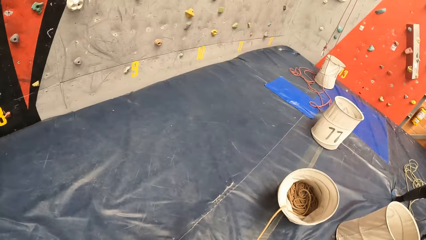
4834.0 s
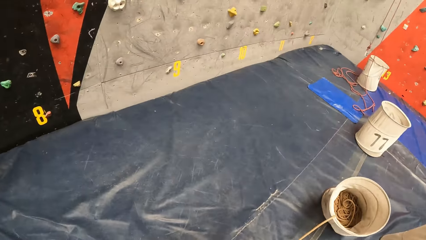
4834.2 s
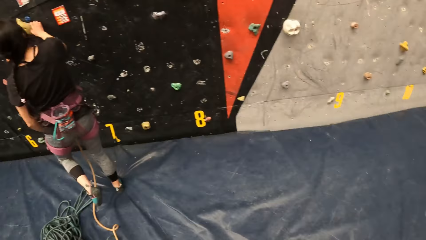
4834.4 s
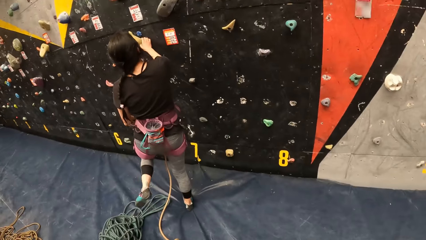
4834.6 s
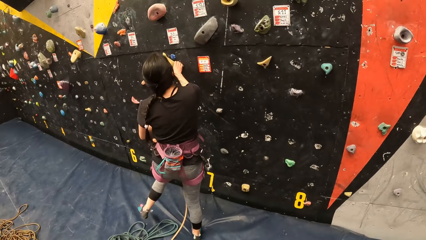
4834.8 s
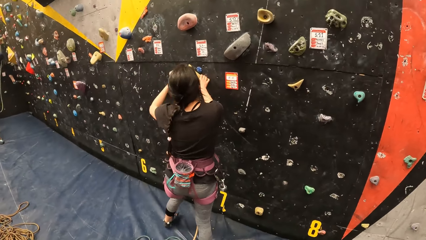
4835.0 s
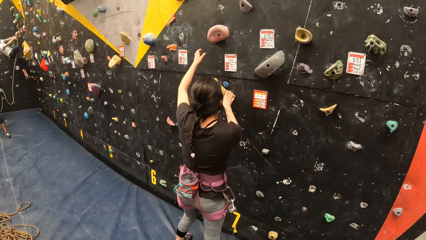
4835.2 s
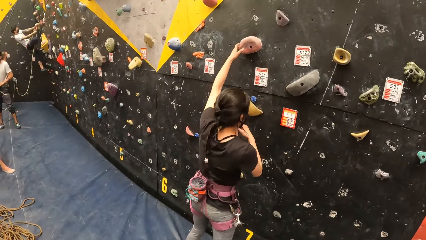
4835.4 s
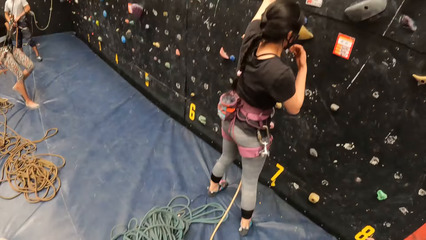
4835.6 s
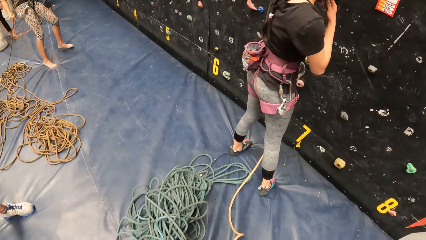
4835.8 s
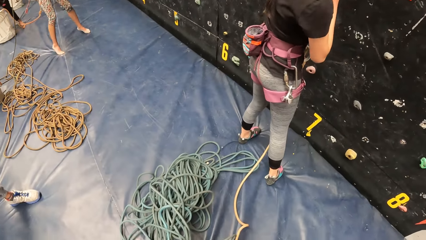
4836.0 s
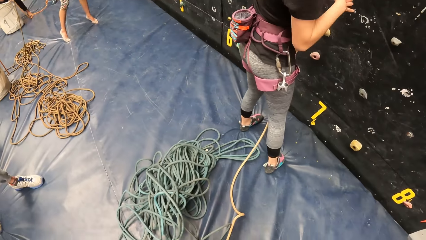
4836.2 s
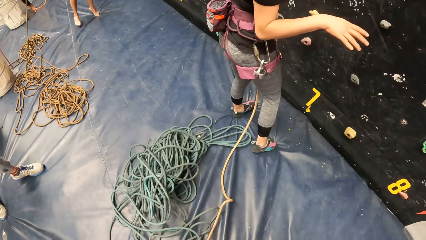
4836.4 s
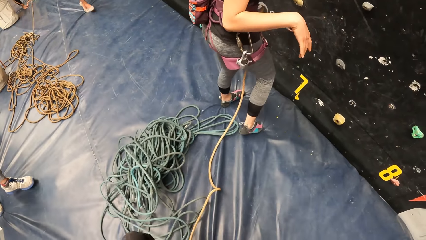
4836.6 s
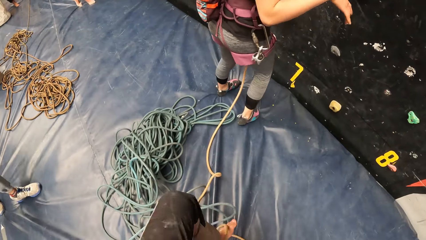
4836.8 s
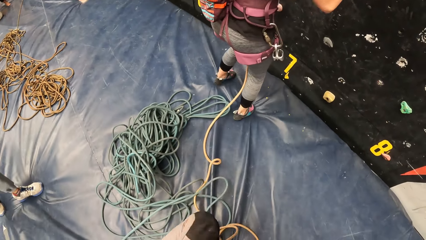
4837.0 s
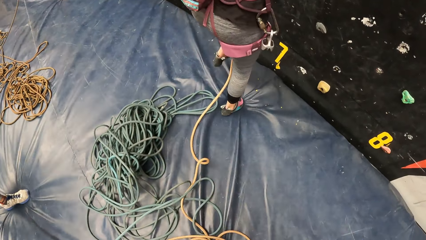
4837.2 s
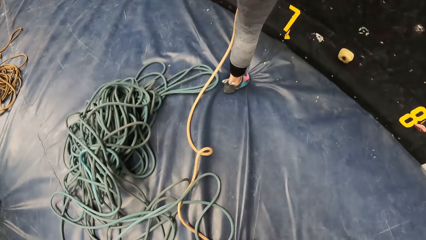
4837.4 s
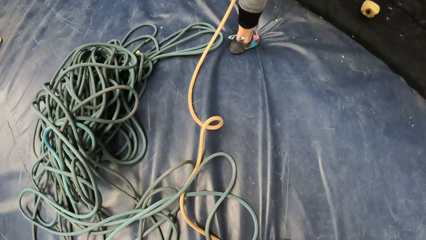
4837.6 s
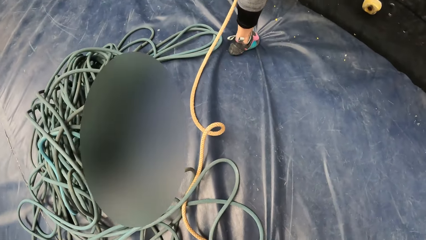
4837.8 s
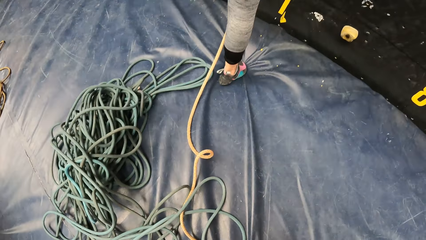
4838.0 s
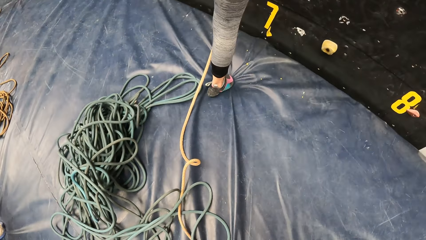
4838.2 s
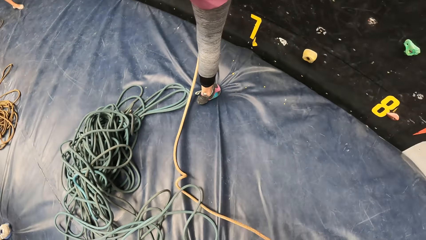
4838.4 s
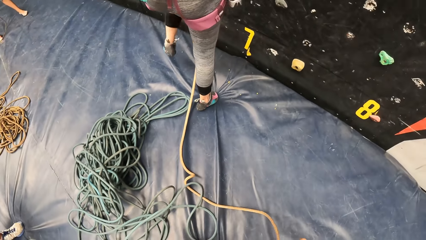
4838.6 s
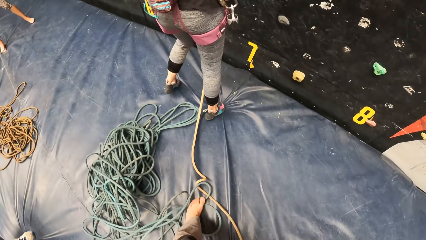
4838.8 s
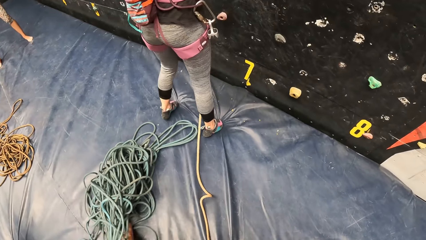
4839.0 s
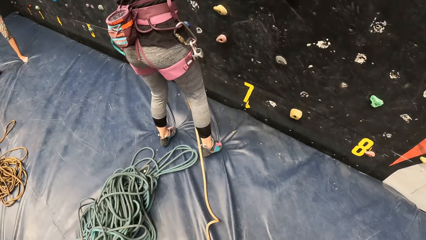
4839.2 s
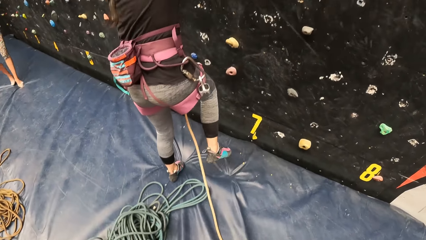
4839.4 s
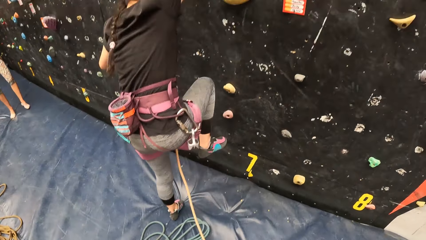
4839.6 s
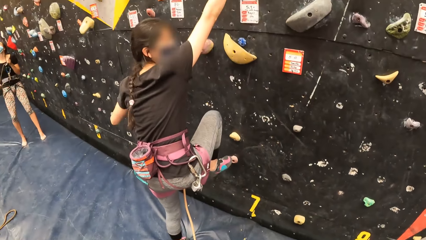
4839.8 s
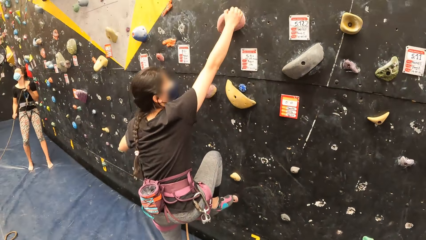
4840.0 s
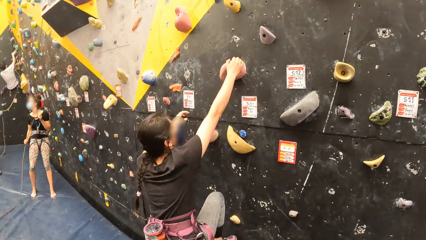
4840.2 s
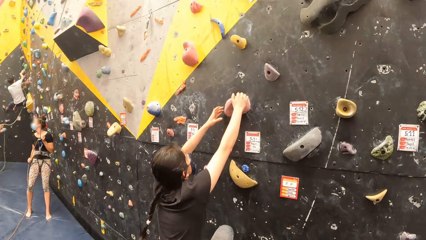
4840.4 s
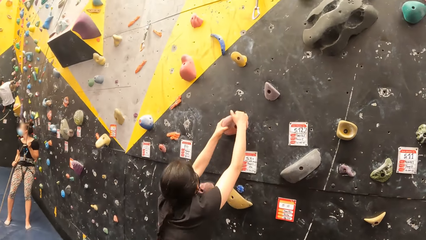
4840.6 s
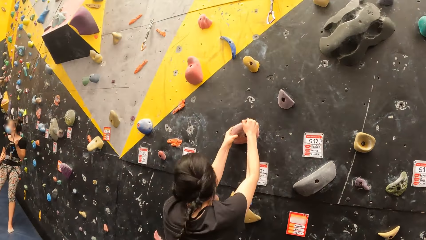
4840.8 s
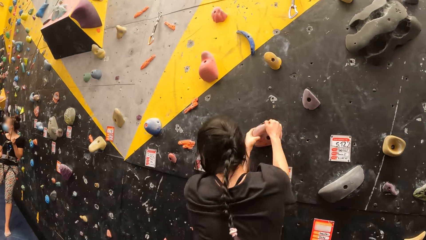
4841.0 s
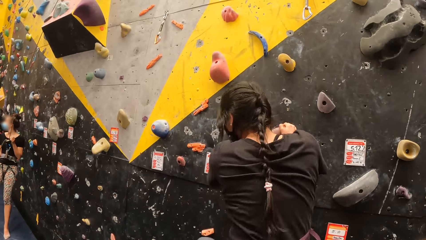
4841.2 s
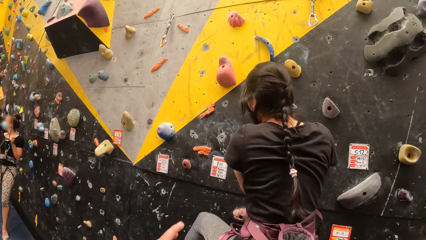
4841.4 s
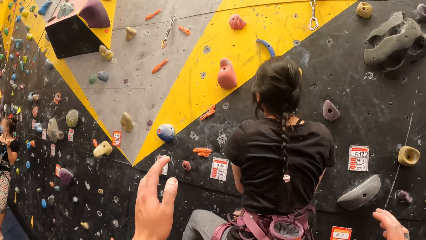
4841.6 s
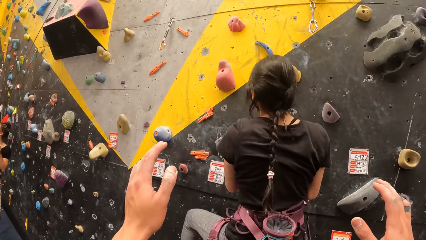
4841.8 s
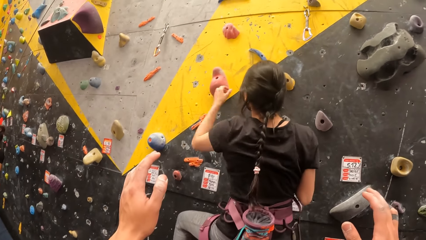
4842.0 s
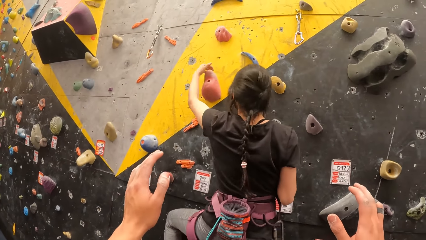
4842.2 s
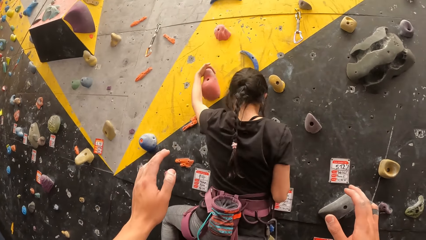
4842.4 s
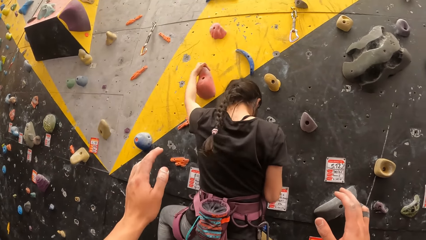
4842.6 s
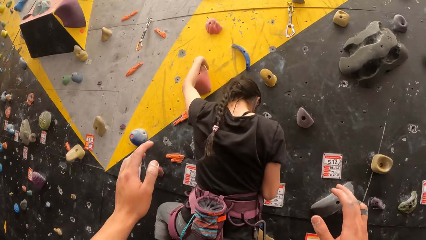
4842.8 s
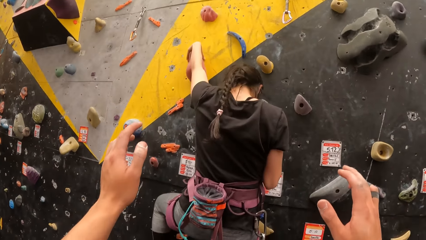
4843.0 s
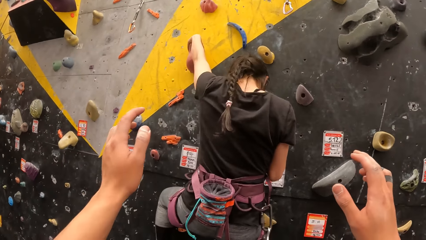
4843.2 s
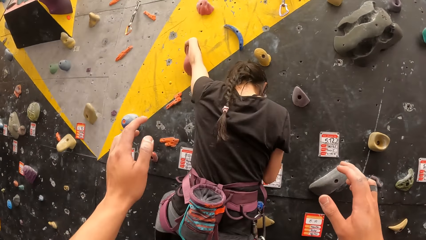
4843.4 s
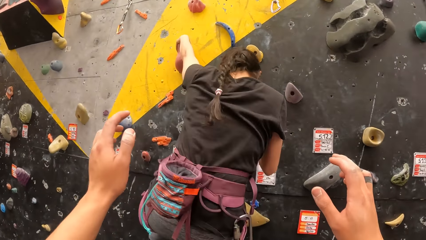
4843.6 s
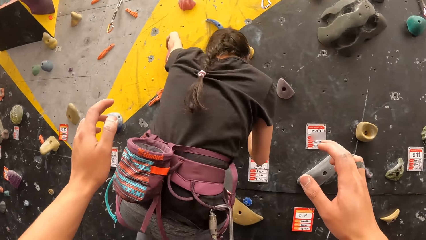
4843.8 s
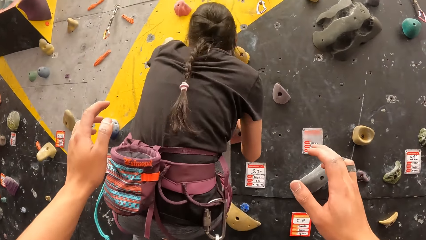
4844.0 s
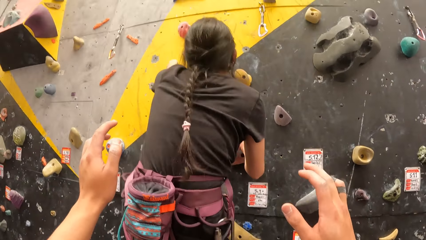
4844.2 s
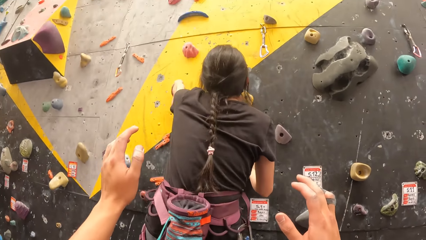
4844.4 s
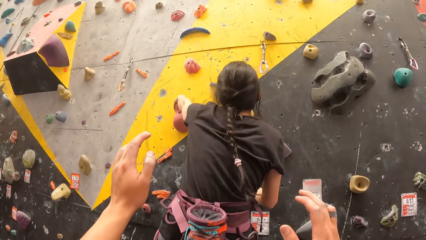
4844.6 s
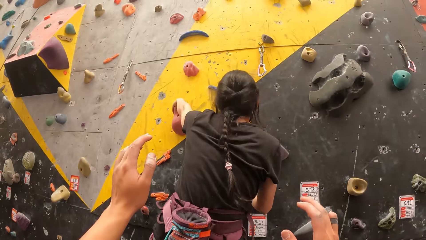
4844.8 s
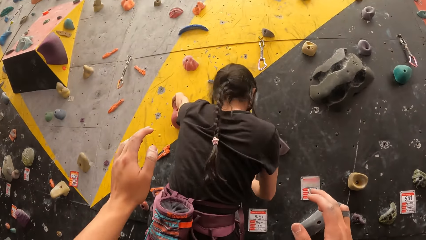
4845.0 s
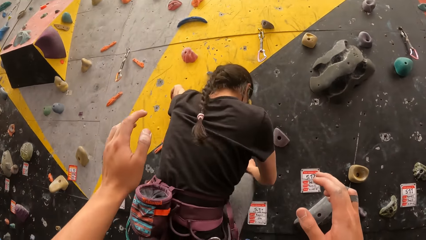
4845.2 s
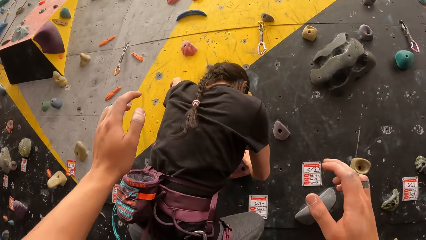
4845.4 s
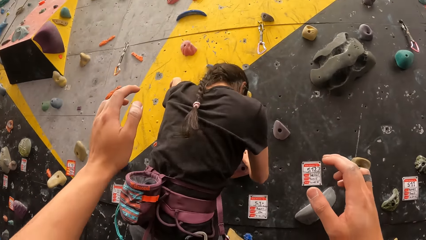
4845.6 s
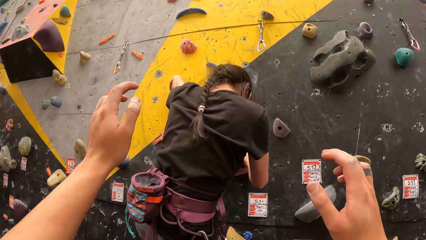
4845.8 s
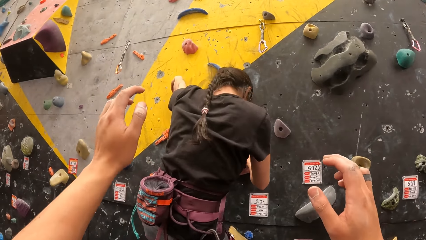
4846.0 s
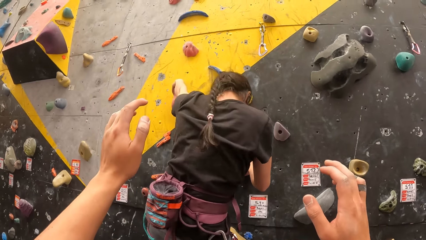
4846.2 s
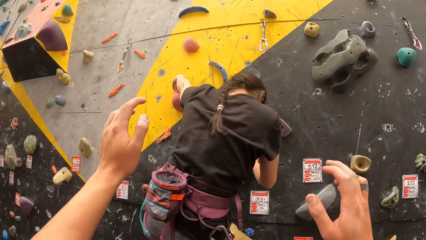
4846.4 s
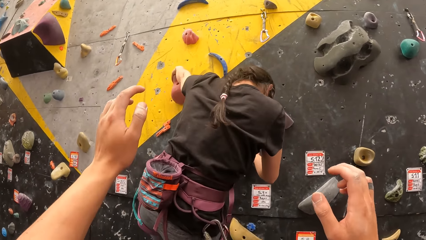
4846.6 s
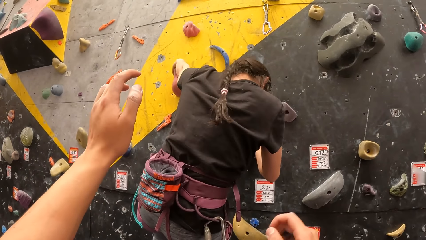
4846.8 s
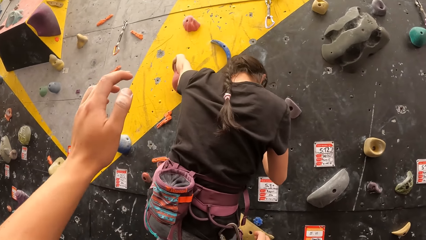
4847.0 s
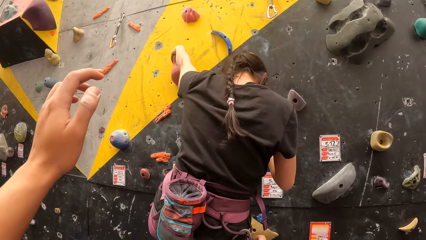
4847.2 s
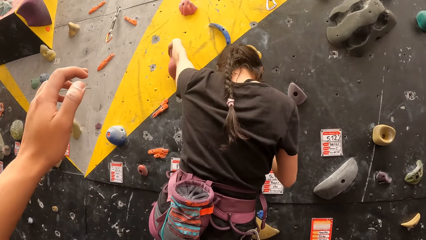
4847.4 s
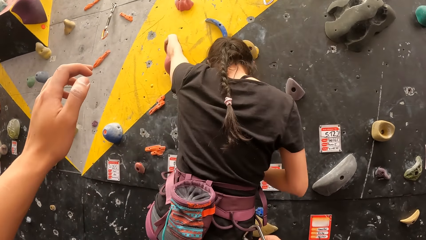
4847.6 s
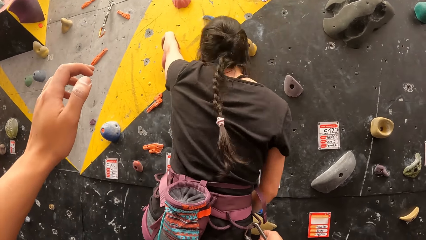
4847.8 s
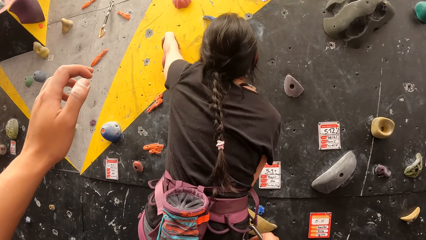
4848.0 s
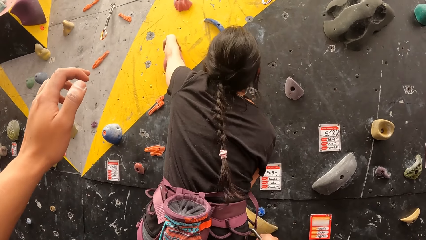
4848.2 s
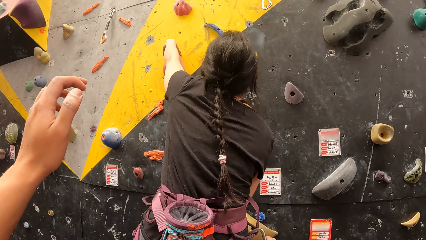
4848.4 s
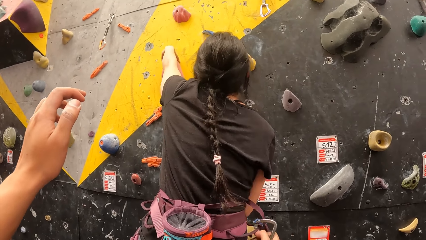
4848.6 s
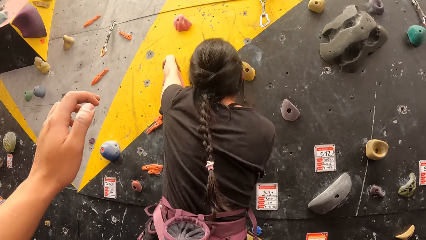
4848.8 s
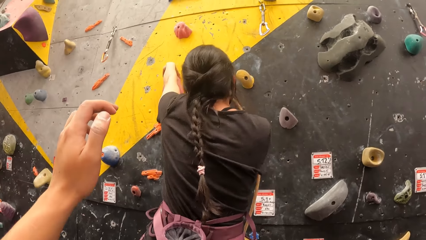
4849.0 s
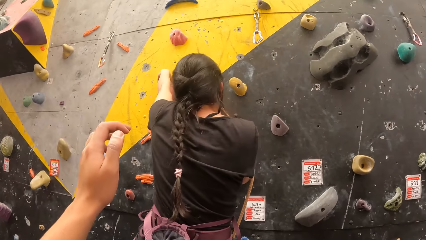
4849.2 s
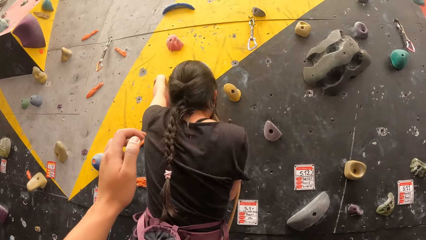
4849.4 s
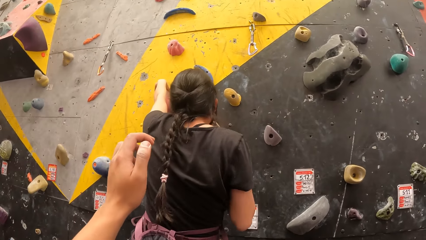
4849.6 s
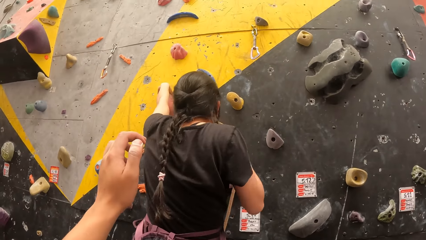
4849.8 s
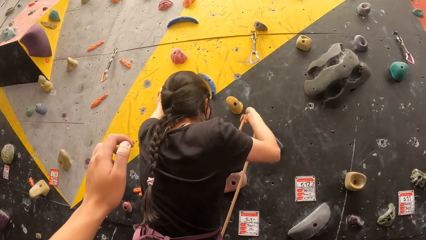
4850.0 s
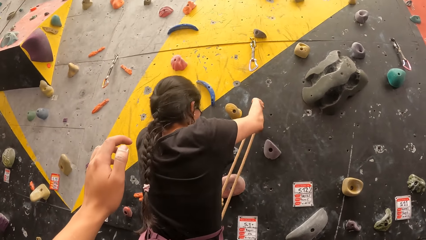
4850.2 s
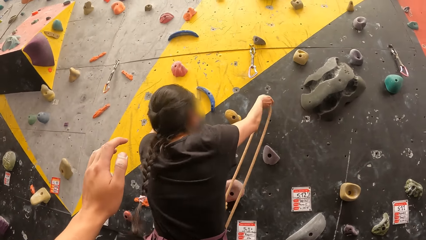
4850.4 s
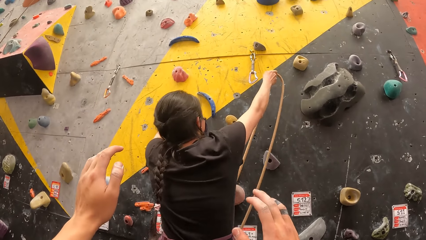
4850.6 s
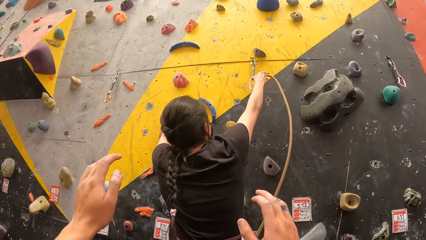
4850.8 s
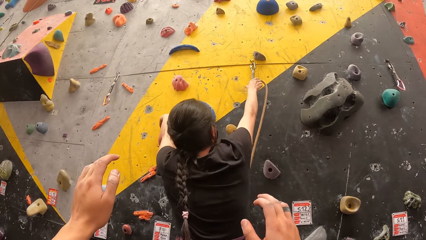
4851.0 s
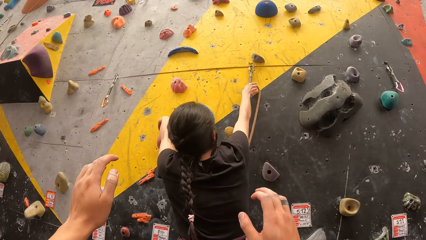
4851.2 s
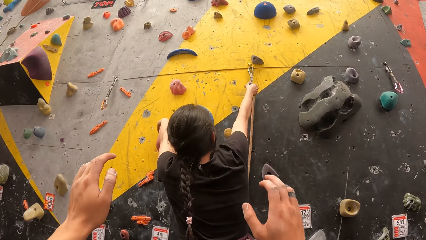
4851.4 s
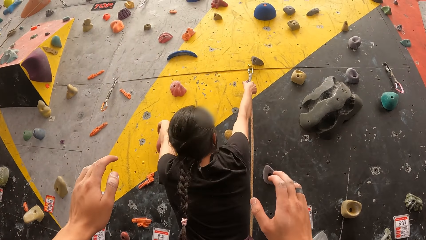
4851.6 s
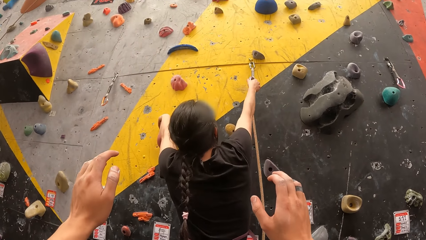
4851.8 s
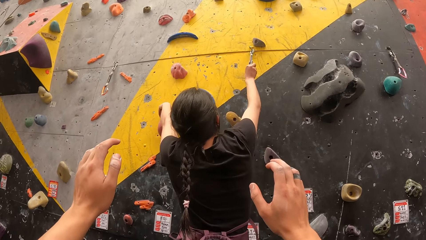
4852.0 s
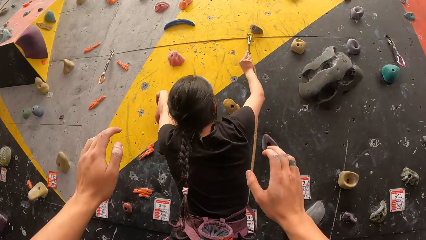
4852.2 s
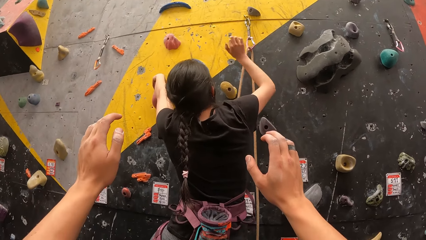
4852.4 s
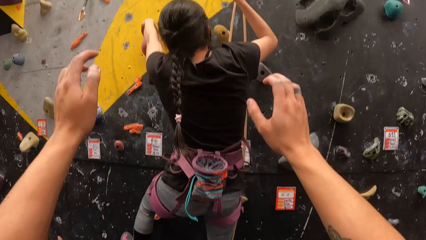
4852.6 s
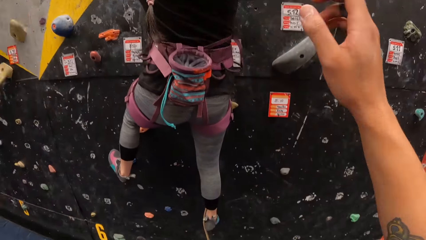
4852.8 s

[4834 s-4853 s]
The camera wearer looks around. They raise arms.
